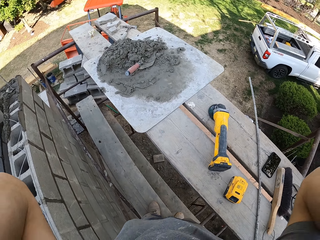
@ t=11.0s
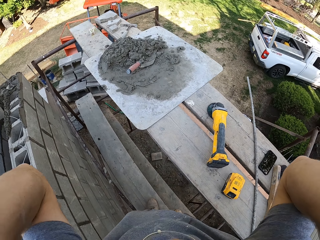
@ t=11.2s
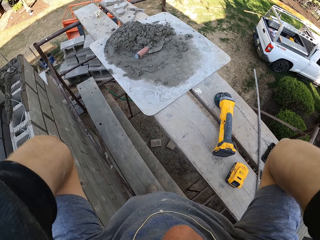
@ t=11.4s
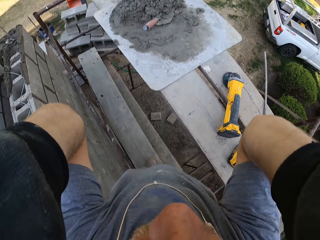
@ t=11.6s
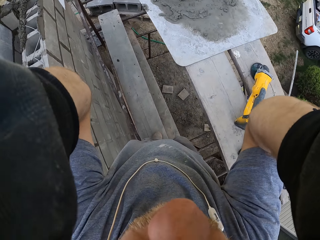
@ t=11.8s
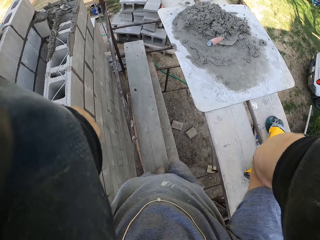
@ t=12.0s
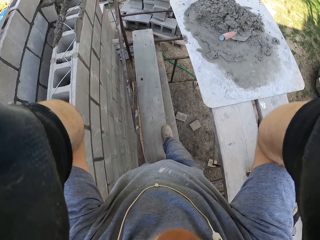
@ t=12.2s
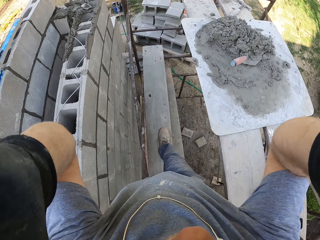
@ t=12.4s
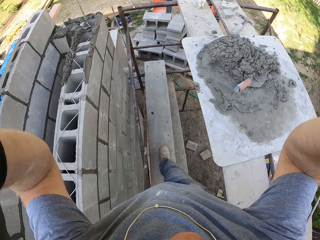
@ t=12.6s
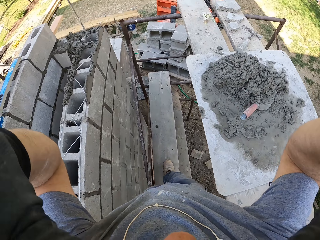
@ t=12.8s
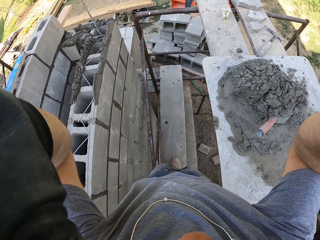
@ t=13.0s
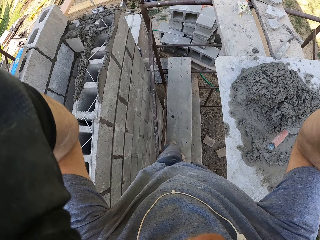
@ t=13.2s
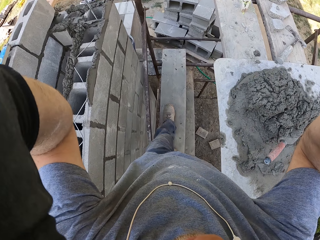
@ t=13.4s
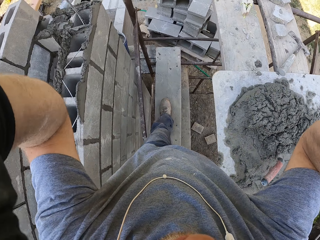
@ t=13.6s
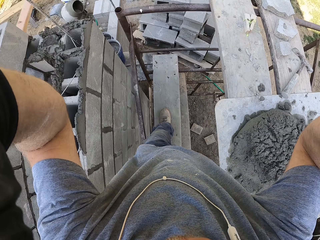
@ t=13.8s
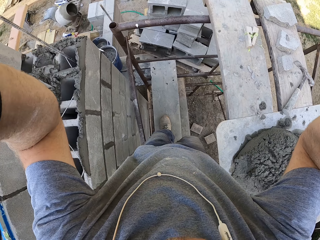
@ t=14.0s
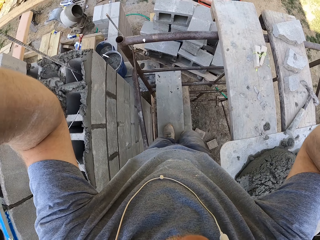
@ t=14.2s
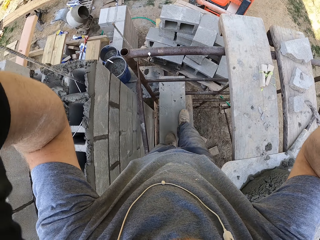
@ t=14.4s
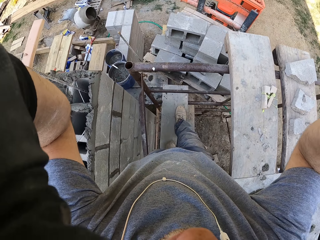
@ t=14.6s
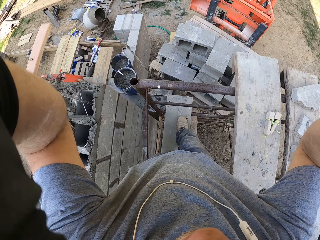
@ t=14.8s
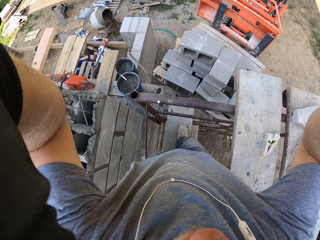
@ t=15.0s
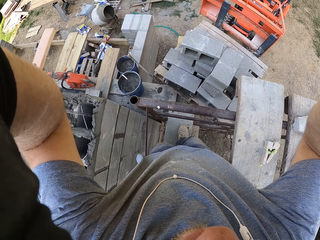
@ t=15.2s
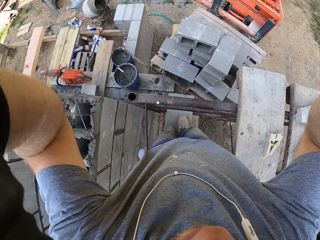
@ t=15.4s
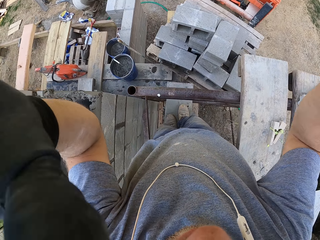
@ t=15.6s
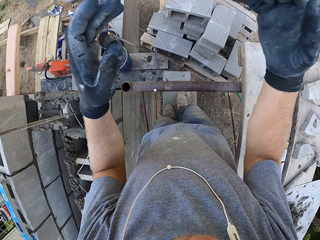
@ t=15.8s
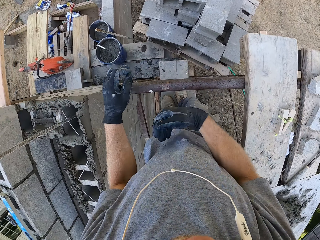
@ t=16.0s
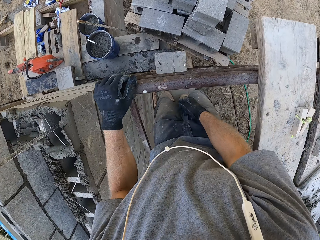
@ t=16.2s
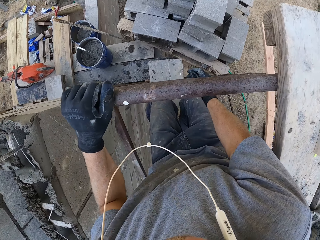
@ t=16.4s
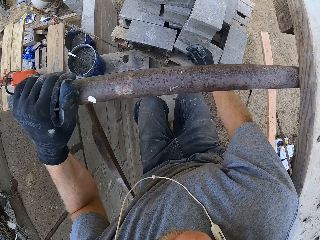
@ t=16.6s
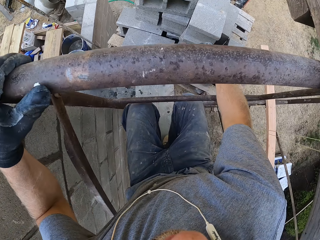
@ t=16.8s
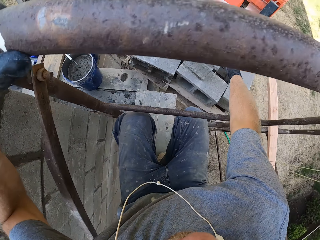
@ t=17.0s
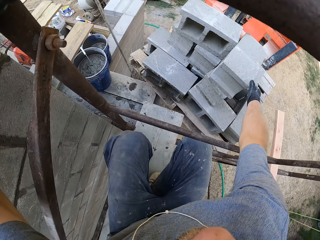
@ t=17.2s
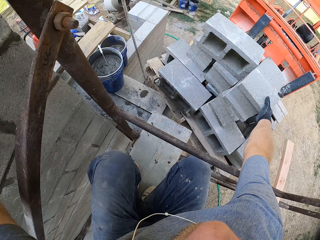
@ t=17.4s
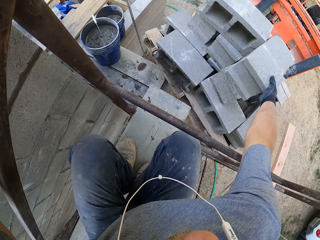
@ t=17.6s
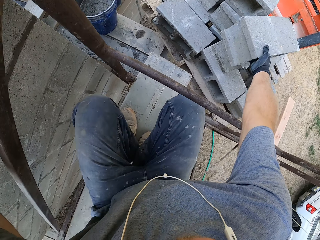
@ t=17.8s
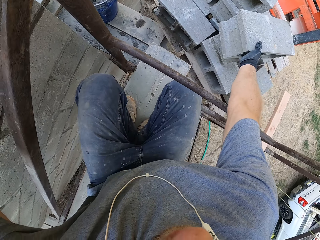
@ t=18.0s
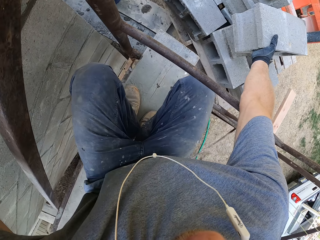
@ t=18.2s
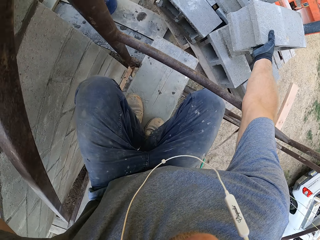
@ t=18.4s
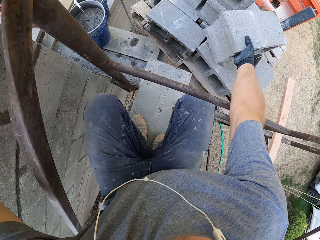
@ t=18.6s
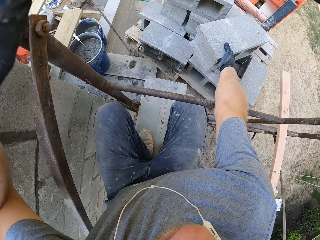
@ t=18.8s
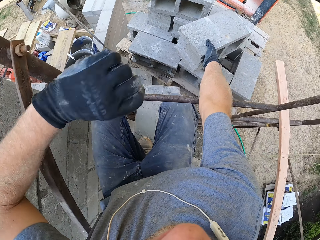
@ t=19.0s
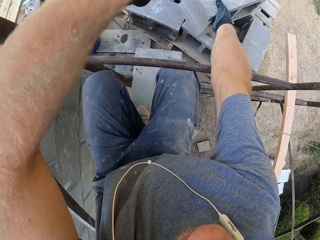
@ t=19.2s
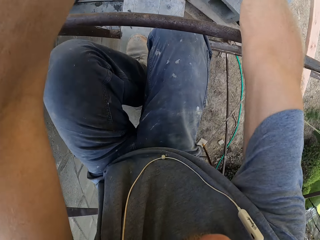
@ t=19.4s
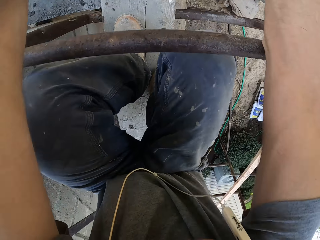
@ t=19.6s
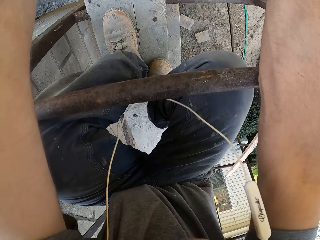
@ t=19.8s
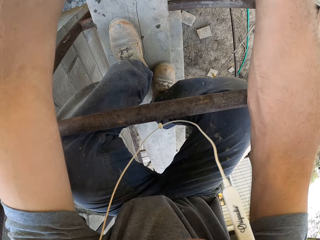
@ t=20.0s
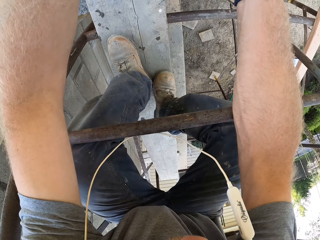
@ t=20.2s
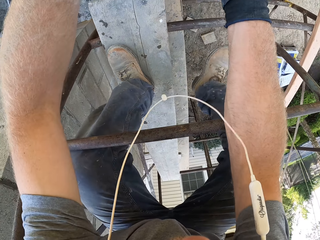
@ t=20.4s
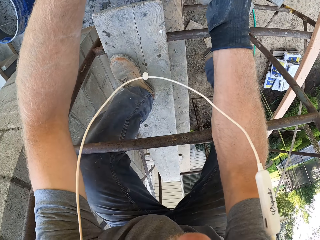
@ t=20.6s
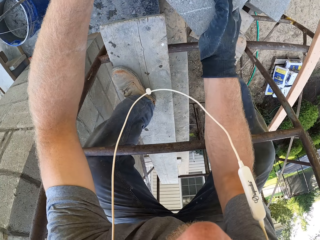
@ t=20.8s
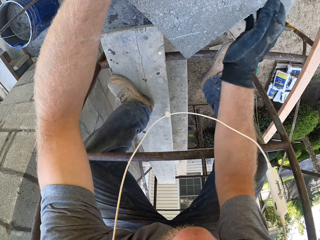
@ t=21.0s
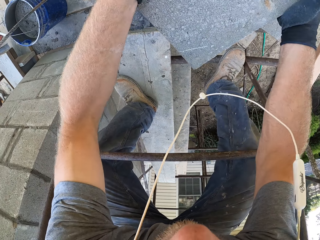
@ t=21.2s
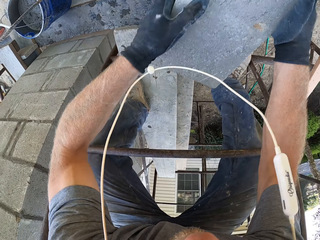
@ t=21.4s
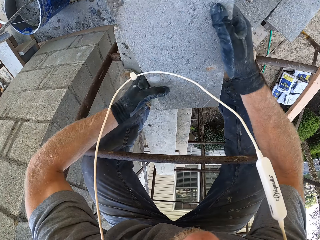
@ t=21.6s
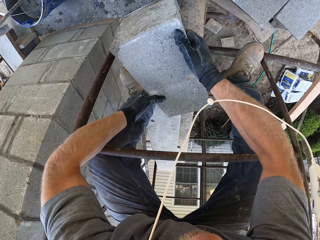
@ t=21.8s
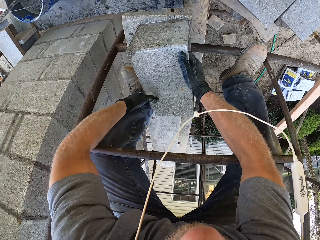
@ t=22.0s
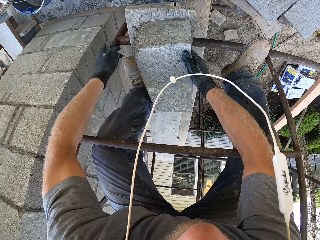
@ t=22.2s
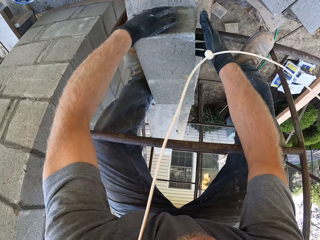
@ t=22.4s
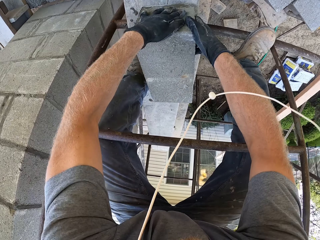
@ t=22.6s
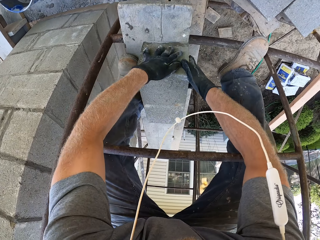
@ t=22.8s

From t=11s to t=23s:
The camera wearer walks on the scaffold. They put bricks on the scaffold.

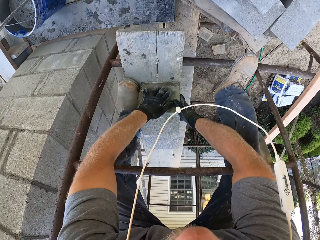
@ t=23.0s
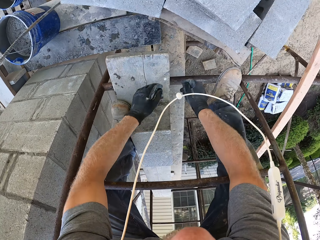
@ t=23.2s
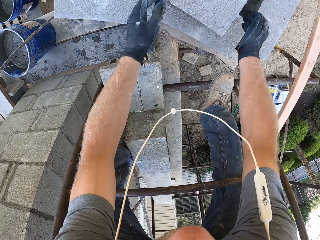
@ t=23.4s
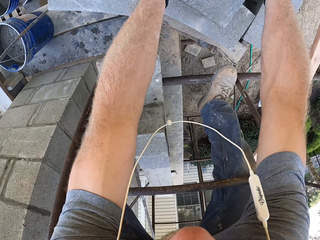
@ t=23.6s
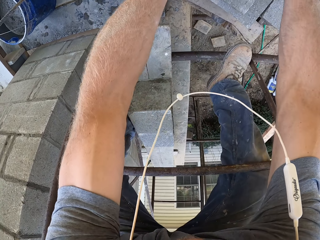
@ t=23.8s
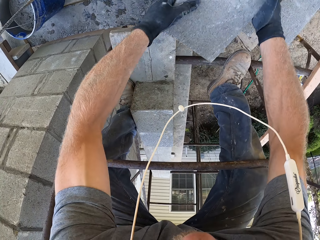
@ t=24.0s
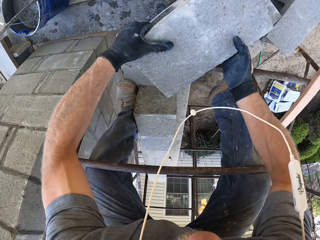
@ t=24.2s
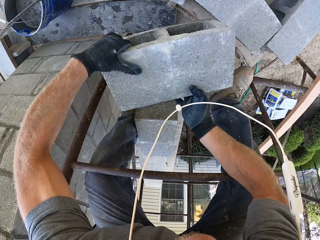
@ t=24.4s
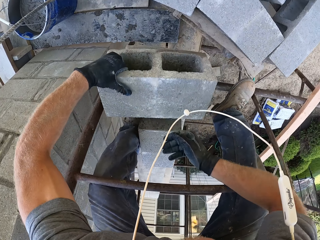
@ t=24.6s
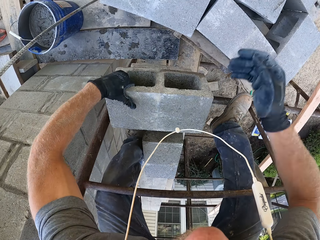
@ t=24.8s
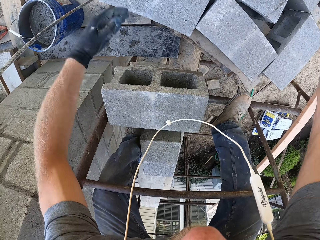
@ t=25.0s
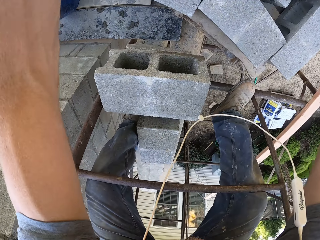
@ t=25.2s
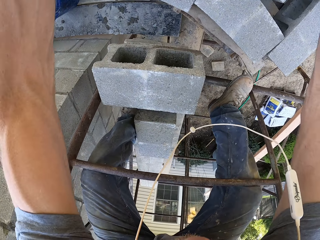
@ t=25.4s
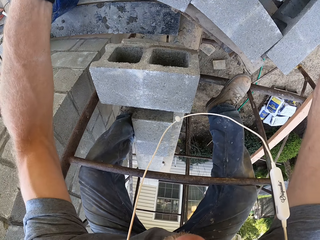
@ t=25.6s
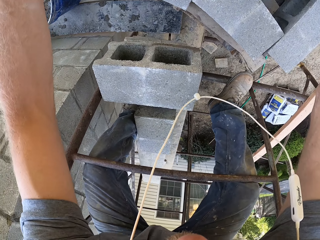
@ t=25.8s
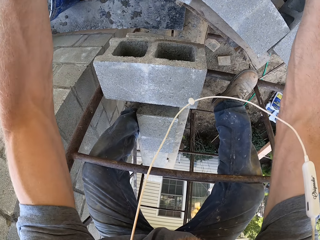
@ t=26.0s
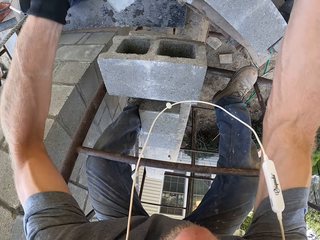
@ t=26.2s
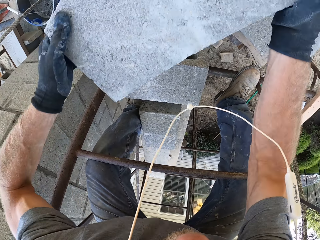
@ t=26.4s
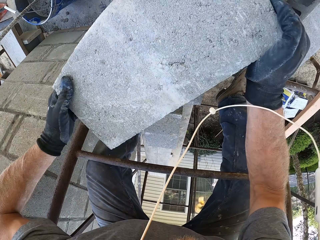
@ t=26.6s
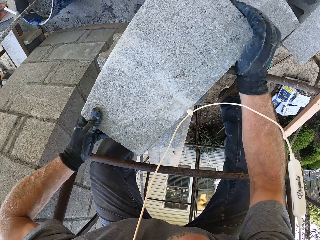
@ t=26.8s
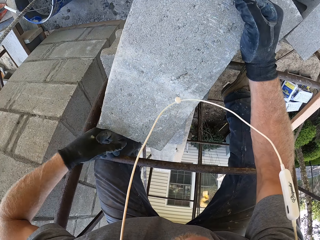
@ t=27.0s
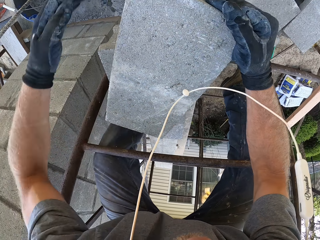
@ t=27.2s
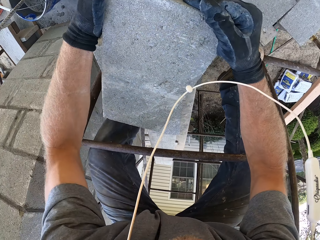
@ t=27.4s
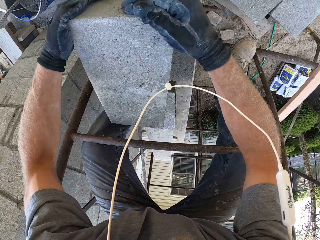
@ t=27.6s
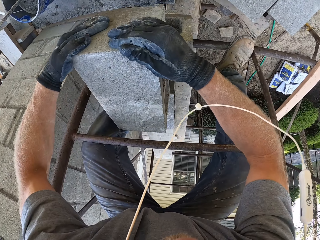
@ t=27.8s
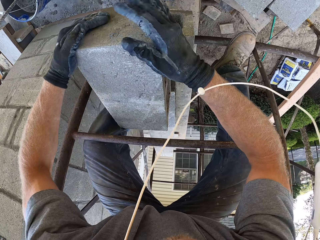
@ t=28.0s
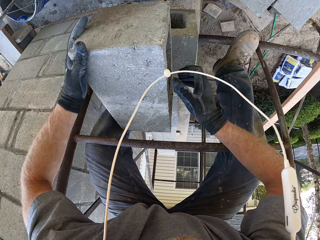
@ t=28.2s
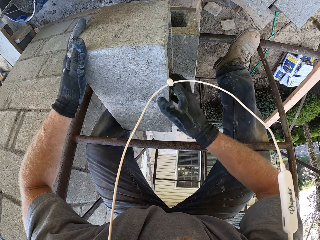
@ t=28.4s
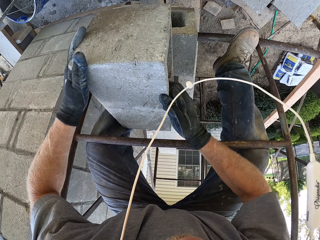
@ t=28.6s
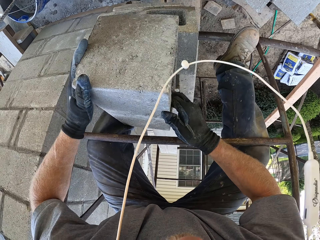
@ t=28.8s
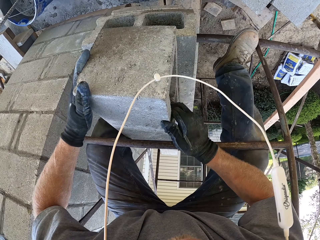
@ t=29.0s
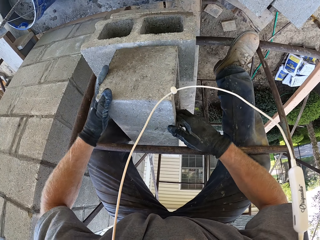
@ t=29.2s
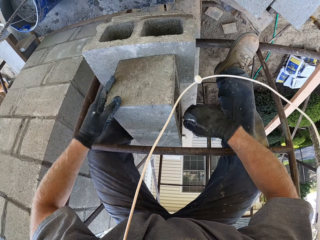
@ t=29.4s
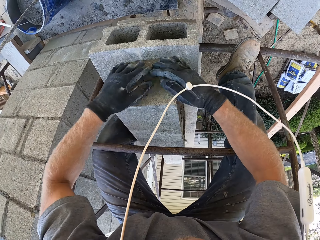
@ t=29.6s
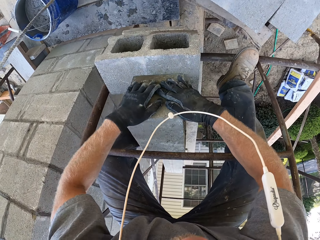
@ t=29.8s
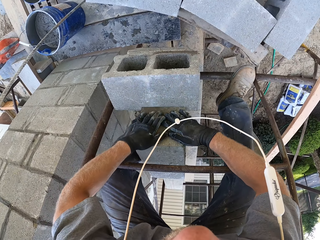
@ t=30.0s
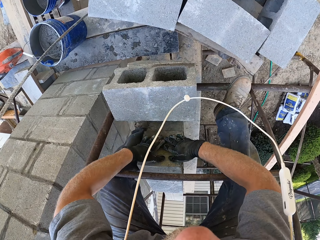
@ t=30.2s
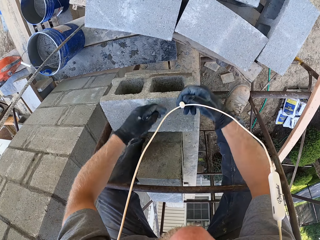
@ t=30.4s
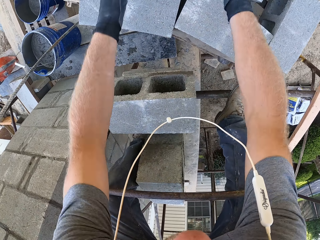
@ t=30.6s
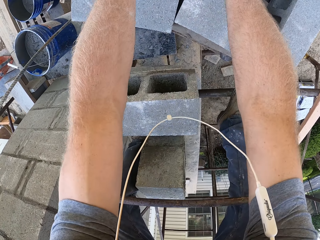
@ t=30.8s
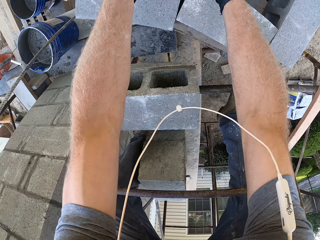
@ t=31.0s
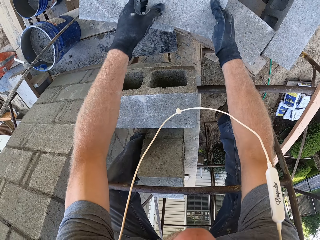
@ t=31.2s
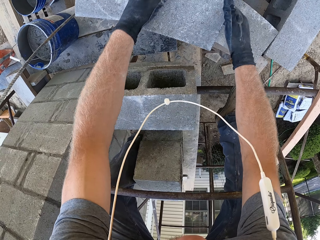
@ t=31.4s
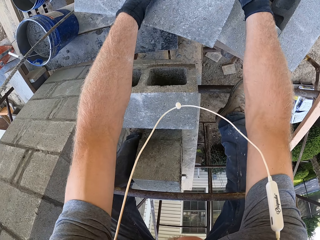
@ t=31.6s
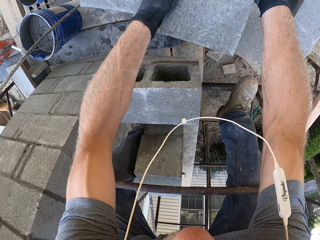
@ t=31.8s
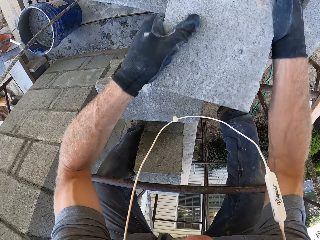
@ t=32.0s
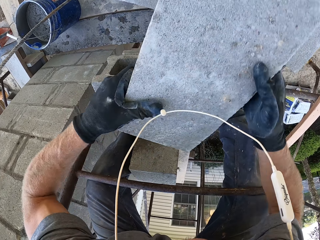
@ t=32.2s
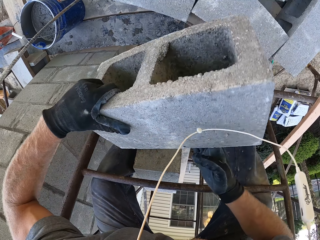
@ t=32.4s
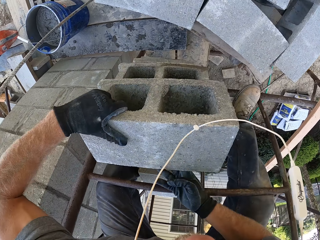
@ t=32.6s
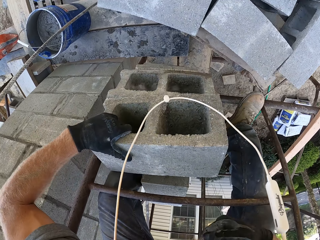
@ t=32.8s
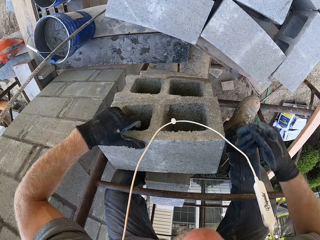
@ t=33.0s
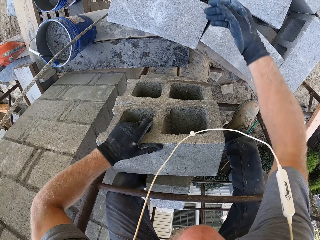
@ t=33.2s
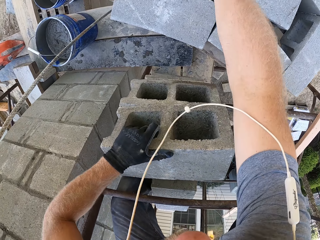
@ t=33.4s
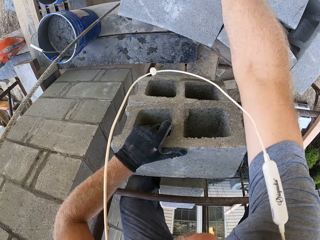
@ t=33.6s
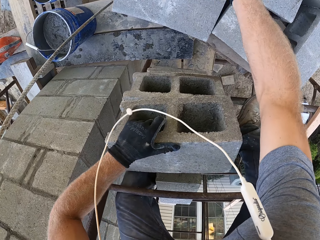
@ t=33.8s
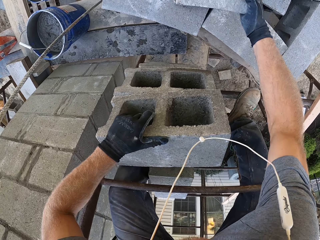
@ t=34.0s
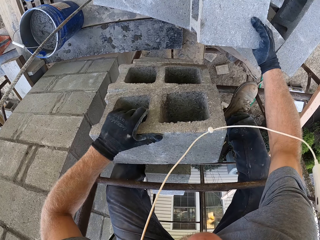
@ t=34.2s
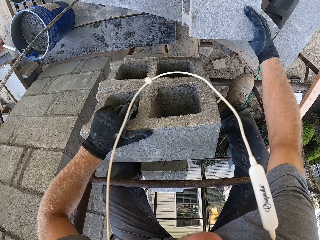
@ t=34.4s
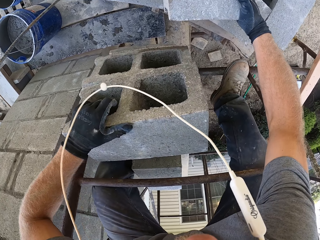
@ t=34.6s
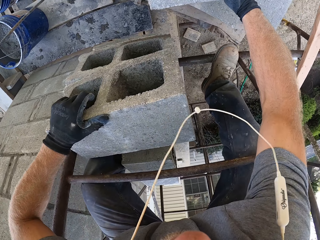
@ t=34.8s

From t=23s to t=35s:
The camera wearer takes bricks.
